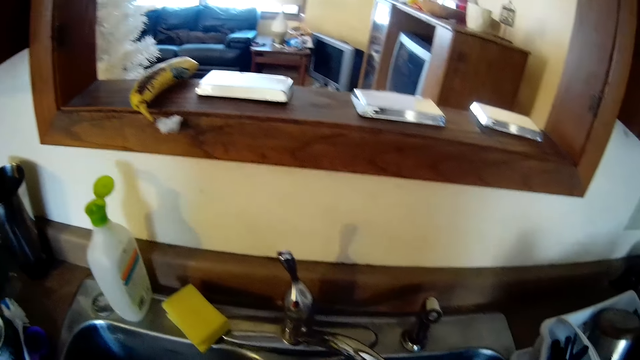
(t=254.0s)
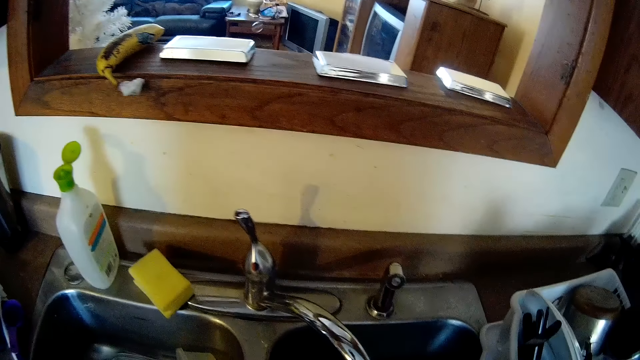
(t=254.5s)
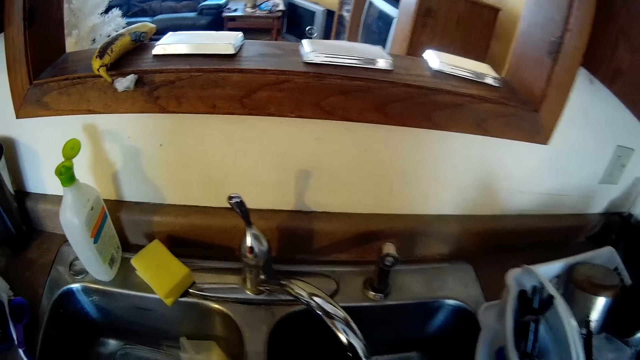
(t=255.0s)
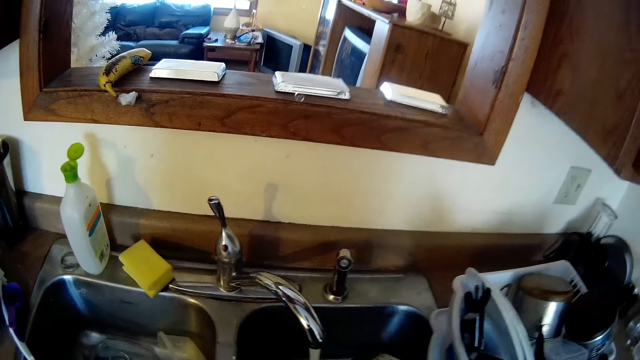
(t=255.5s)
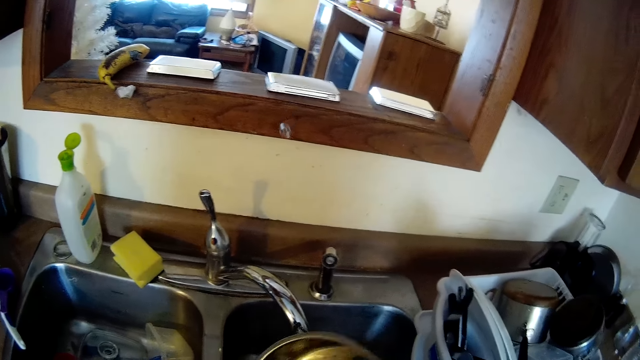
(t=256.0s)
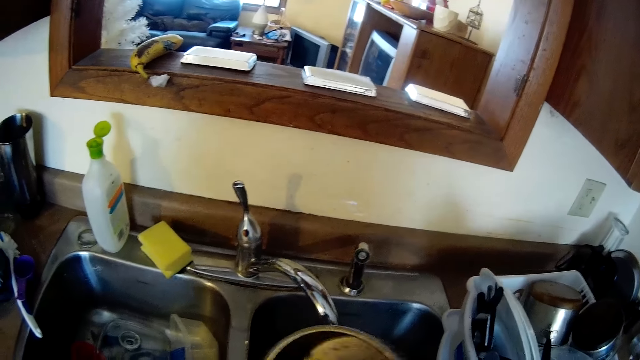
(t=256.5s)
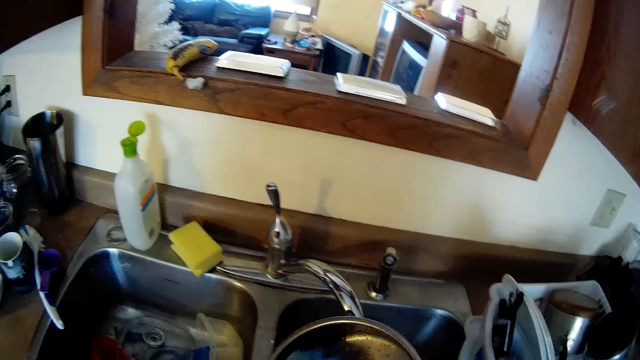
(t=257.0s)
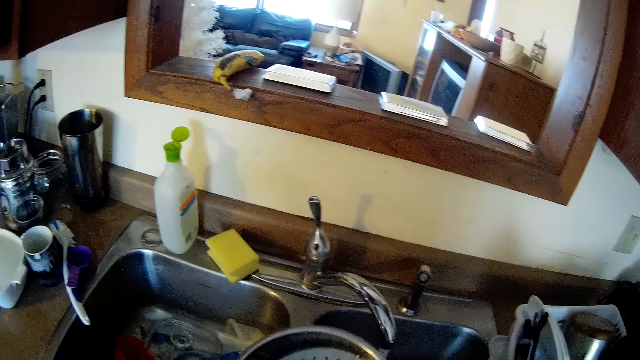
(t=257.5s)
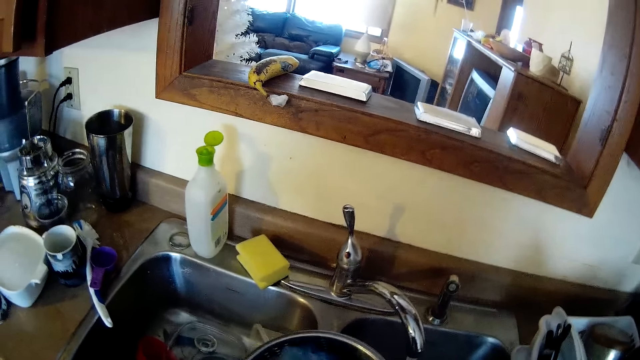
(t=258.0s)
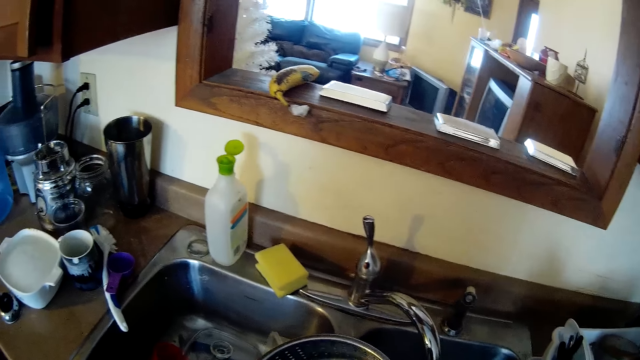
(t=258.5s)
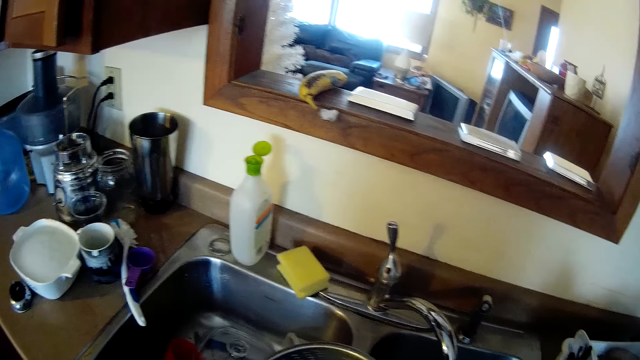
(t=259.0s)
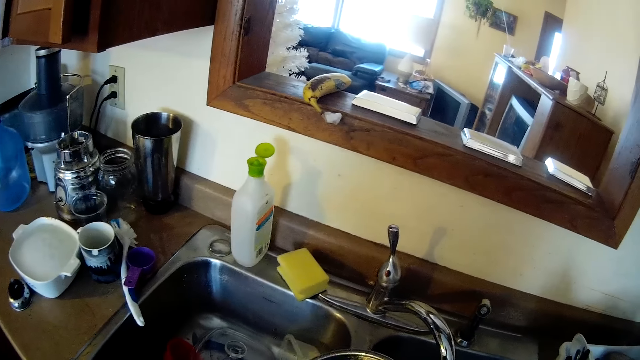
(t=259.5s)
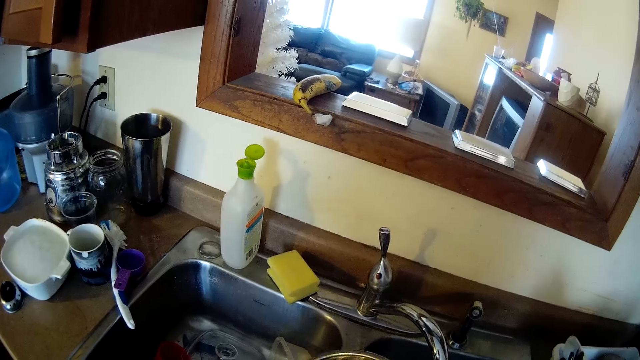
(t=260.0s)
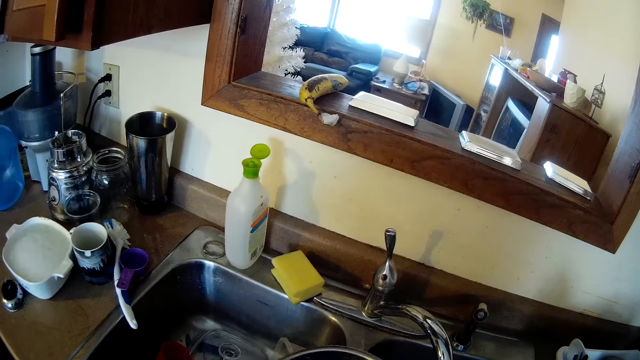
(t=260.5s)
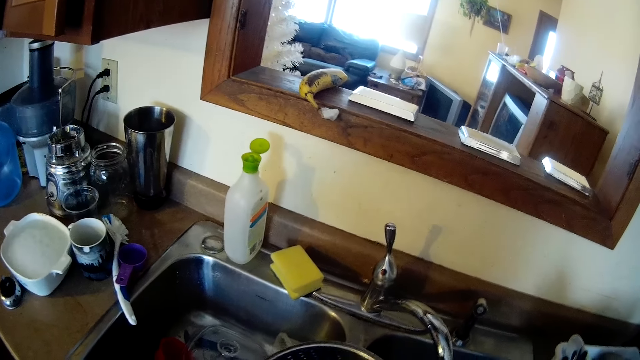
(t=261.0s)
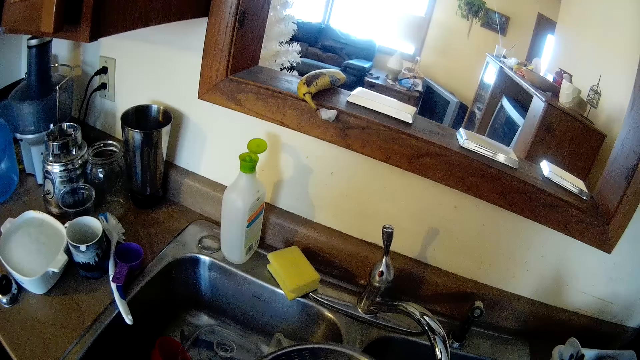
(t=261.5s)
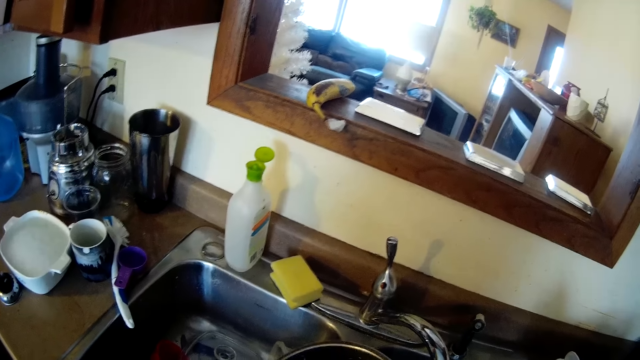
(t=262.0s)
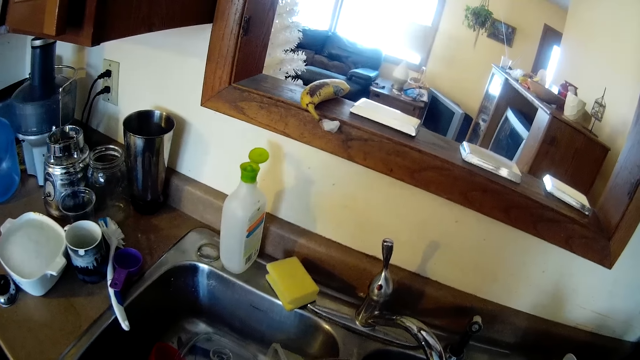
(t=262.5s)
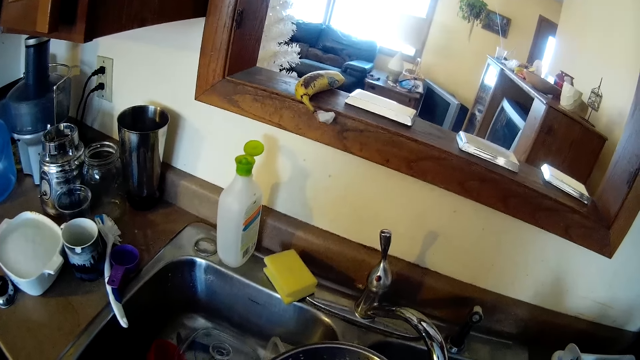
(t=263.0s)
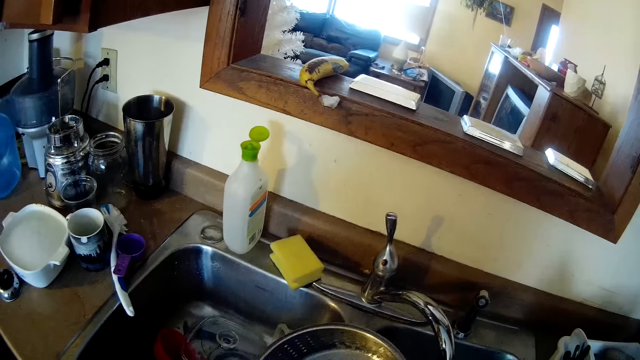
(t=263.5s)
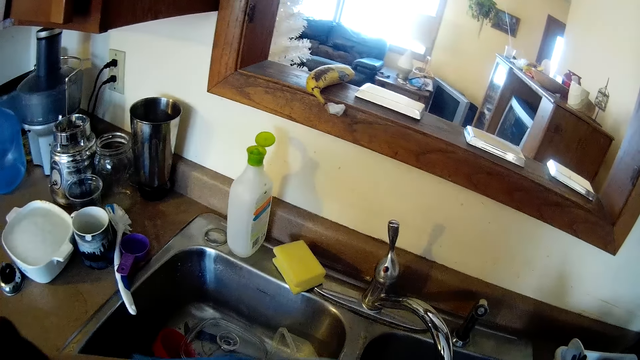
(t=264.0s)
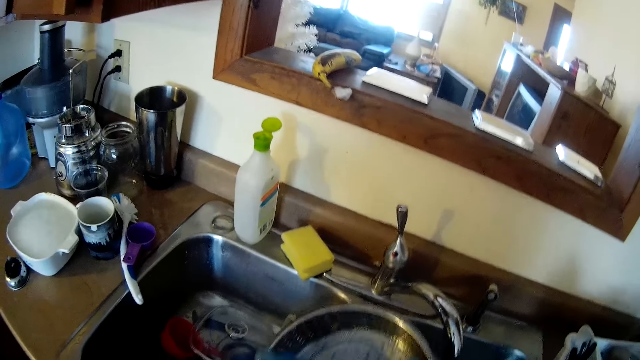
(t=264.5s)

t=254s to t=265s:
The camera wearer places the bottle of soap on the sink. He washes a steel sieve in his gloved right hand with a sponge in his gloved left hand.

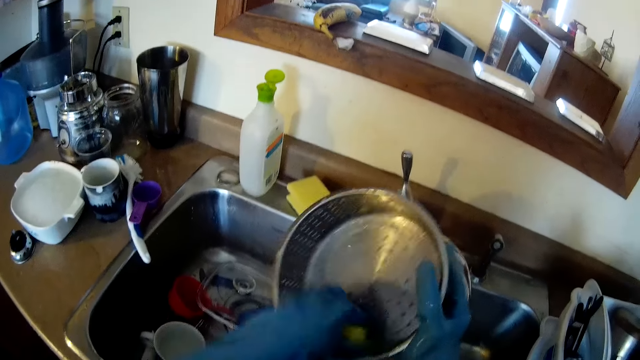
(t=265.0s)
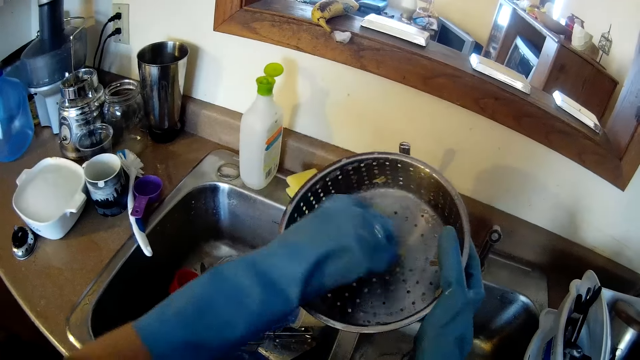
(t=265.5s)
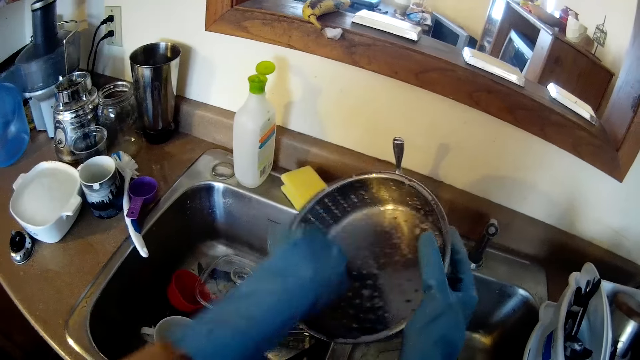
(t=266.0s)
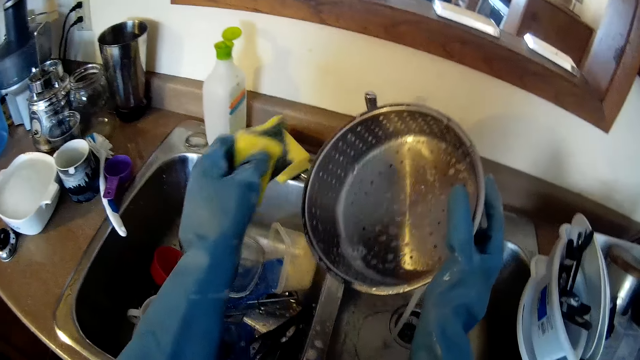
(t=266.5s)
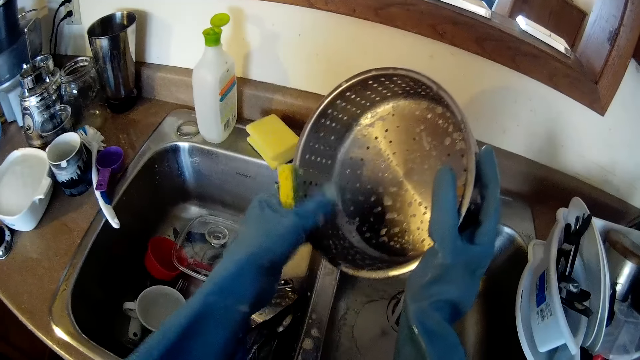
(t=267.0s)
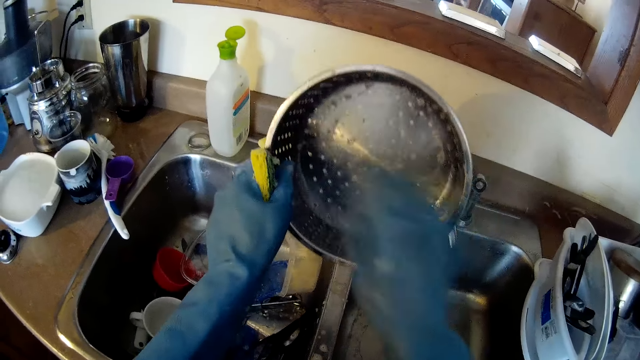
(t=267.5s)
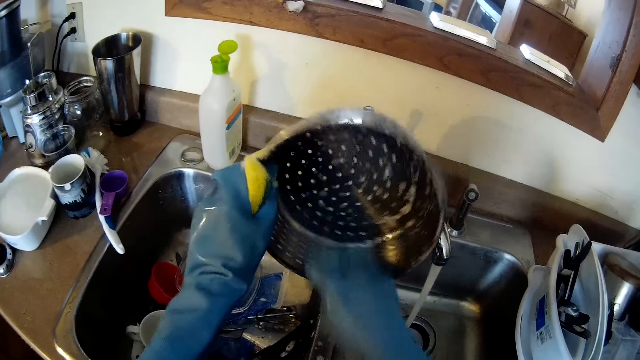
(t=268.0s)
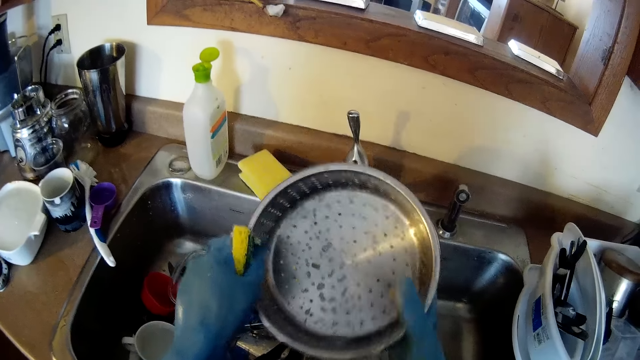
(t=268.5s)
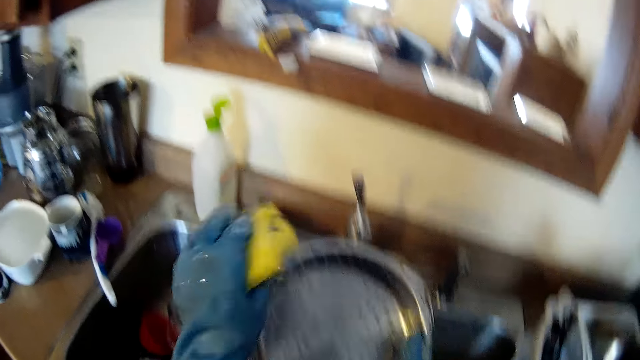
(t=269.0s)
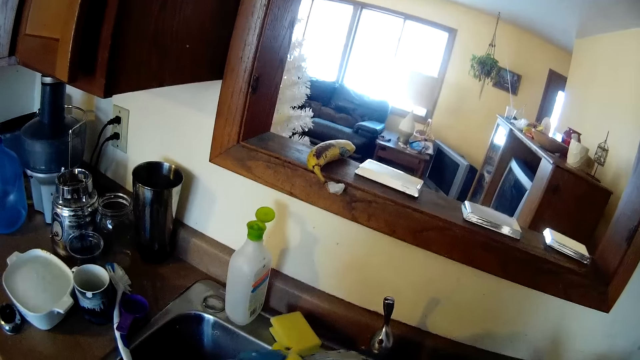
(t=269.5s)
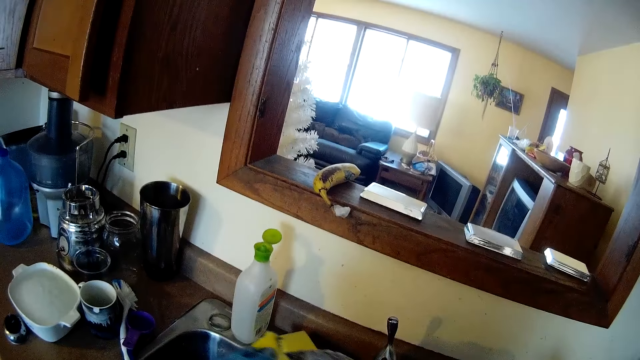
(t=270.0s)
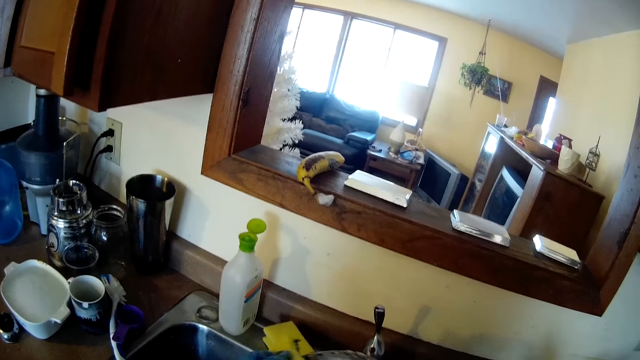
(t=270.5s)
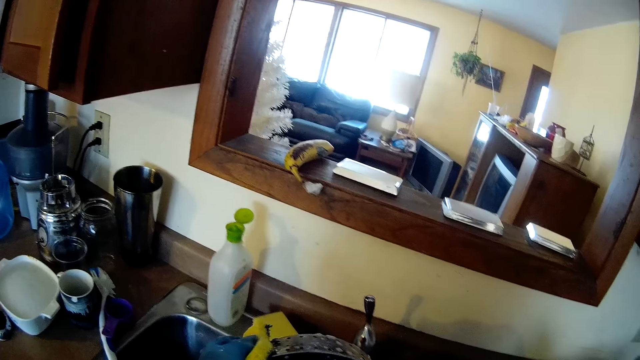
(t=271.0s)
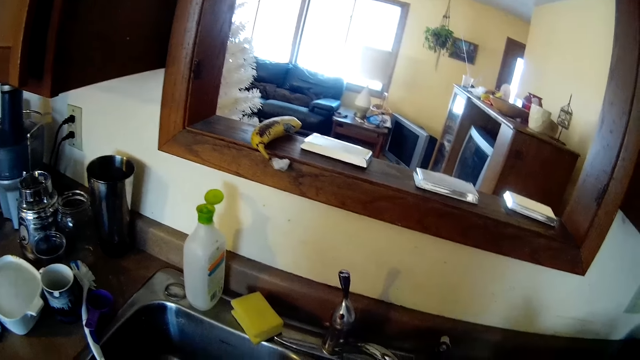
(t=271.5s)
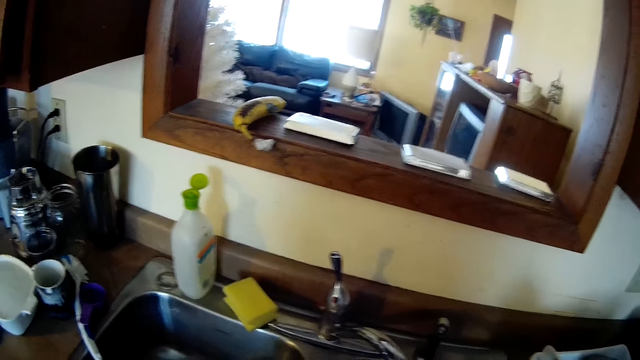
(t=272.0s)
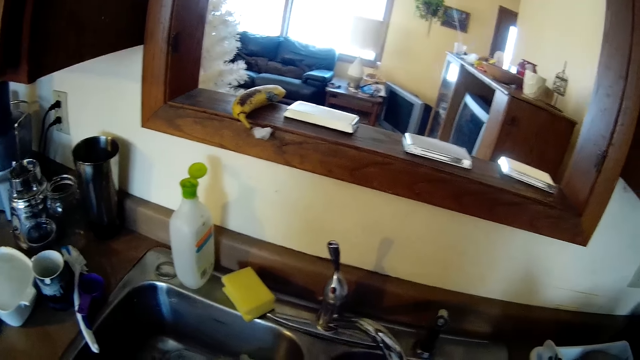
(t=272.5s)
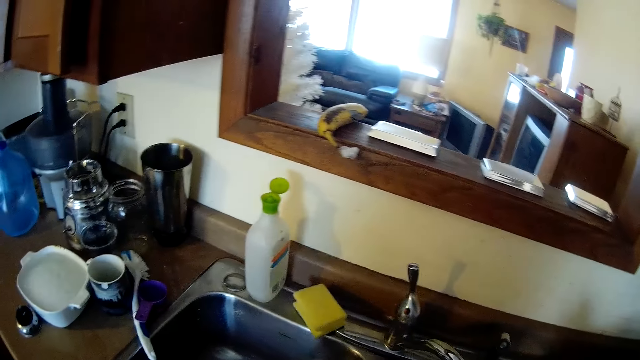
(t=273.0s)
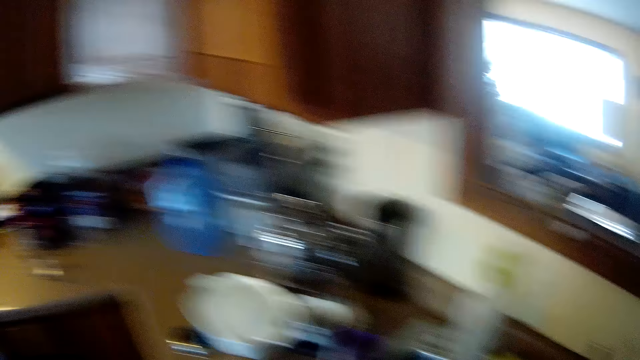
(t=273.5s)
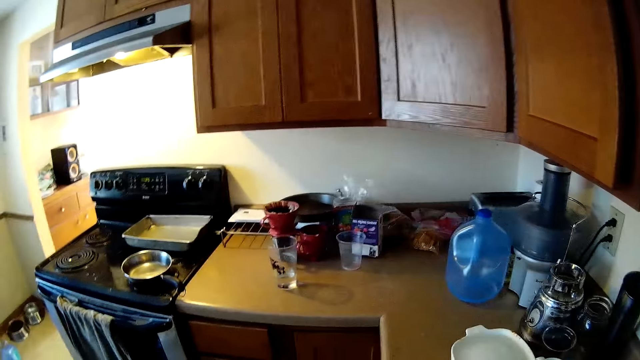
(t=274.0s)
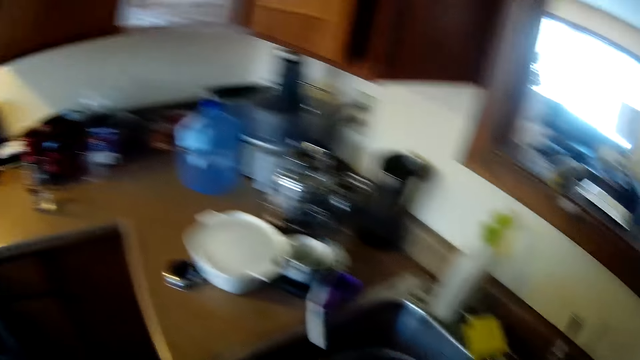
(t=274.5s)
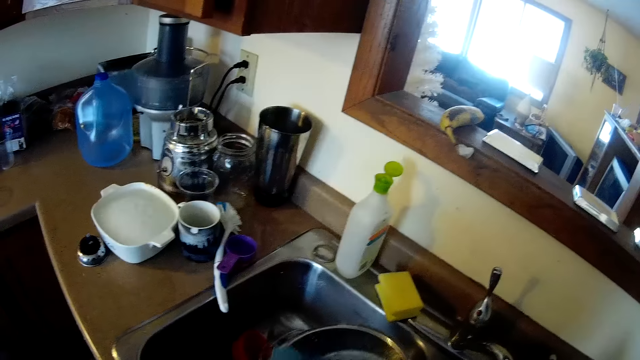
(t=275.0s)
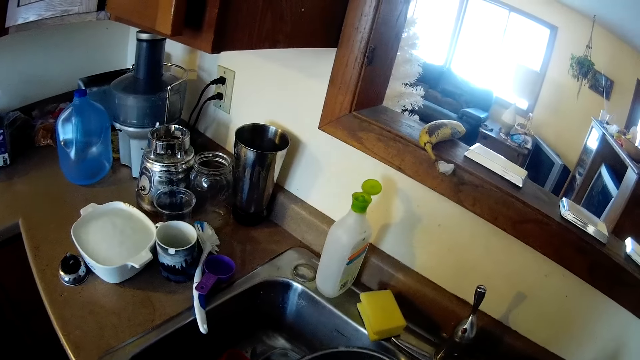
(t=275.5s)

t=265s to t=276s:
The camera wearer removes something from the colander. They look around. They look at the sink.
